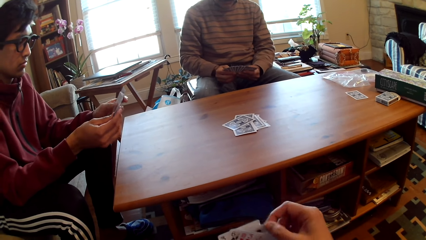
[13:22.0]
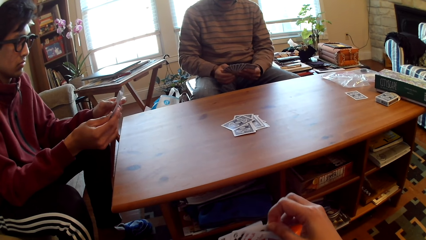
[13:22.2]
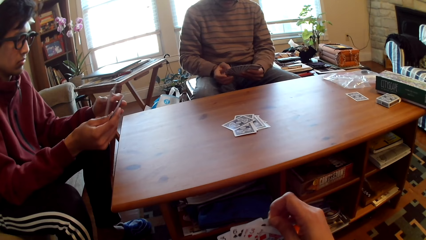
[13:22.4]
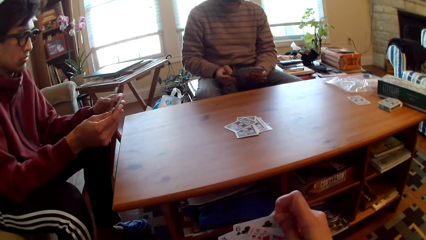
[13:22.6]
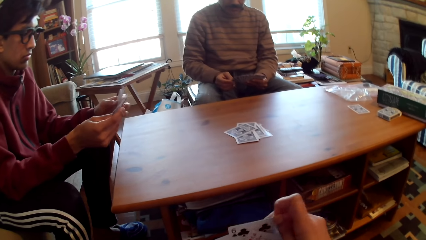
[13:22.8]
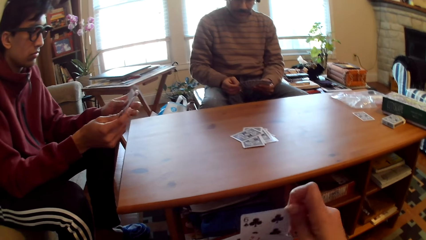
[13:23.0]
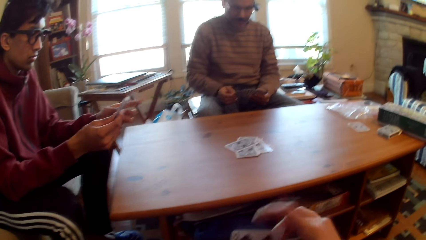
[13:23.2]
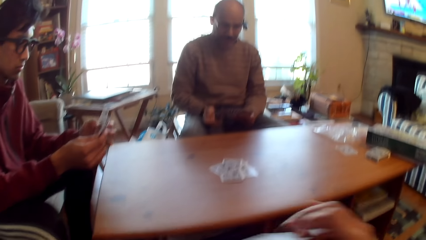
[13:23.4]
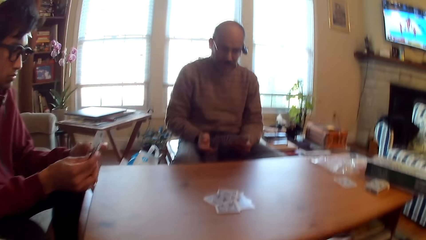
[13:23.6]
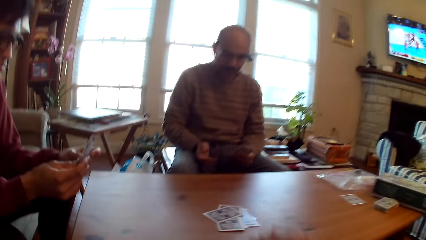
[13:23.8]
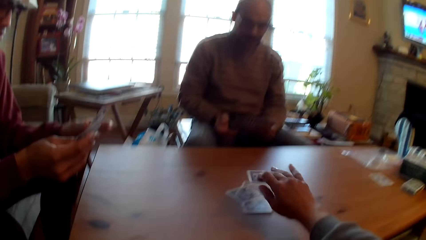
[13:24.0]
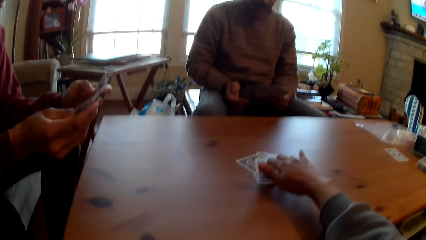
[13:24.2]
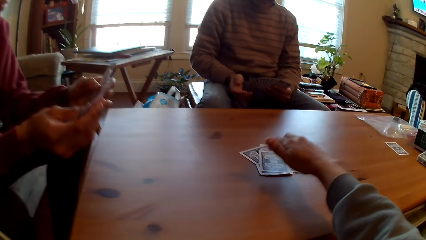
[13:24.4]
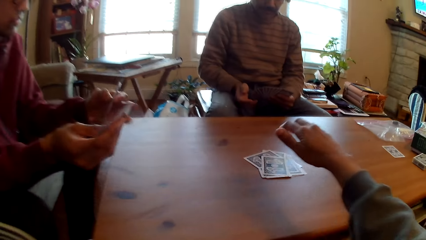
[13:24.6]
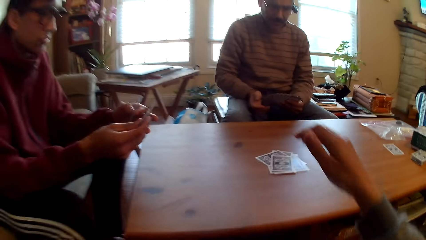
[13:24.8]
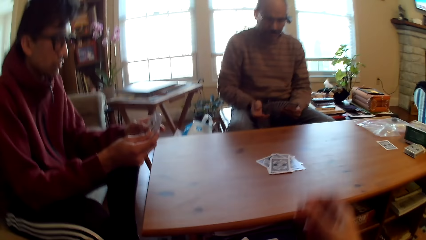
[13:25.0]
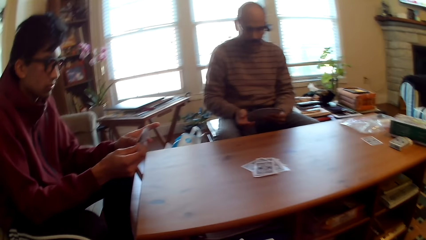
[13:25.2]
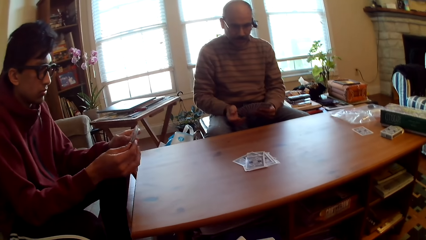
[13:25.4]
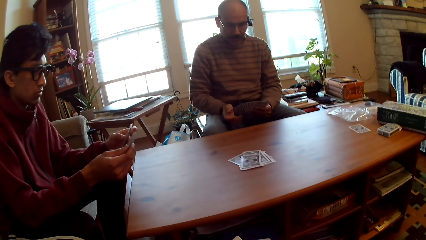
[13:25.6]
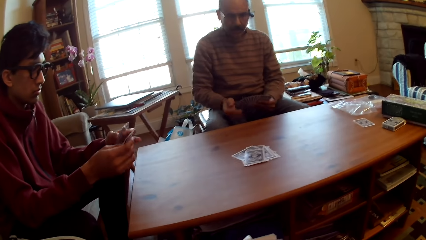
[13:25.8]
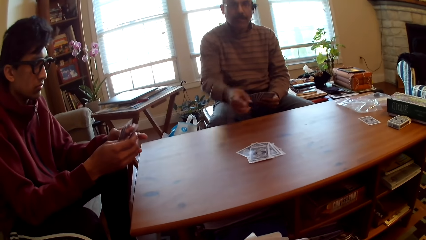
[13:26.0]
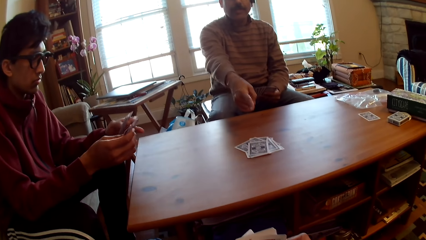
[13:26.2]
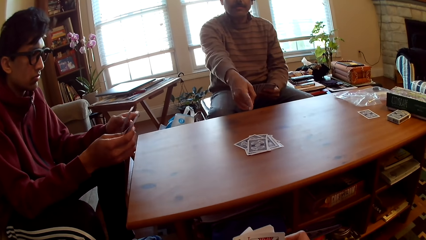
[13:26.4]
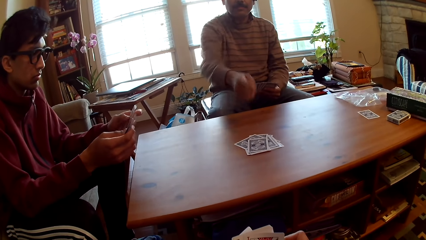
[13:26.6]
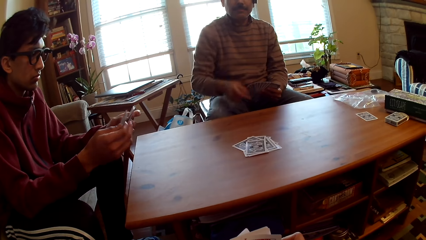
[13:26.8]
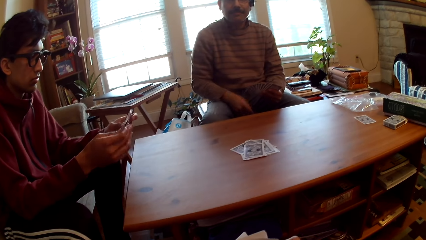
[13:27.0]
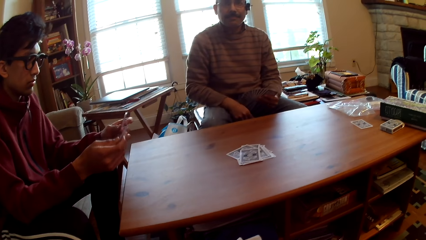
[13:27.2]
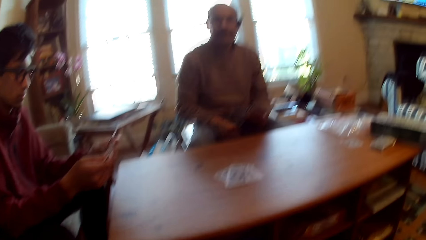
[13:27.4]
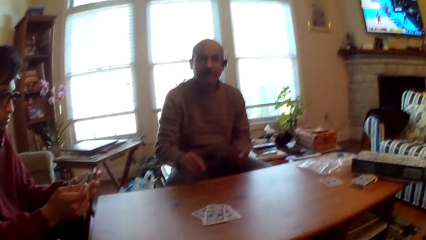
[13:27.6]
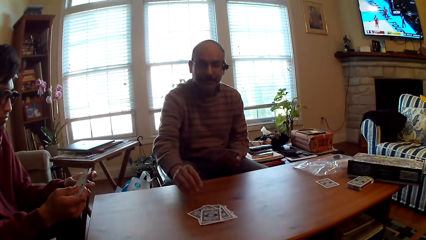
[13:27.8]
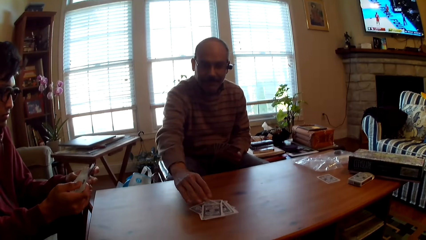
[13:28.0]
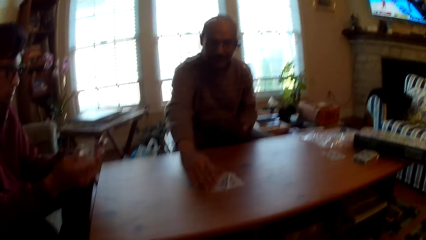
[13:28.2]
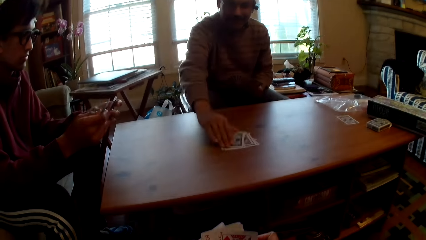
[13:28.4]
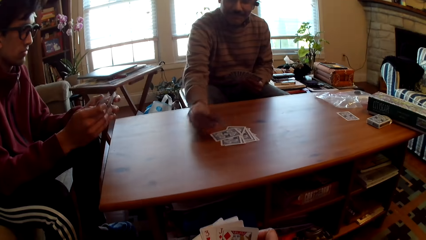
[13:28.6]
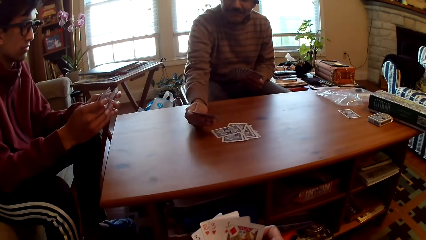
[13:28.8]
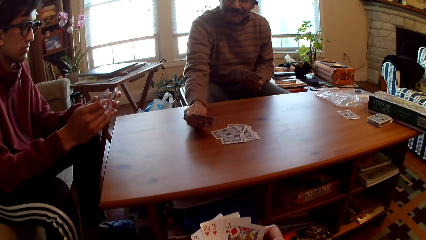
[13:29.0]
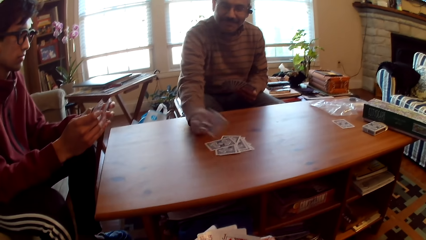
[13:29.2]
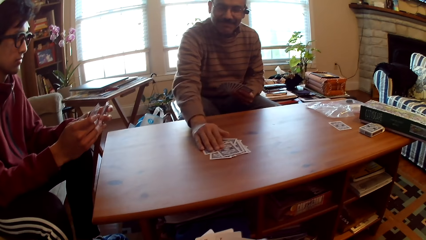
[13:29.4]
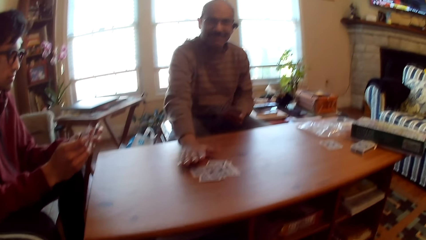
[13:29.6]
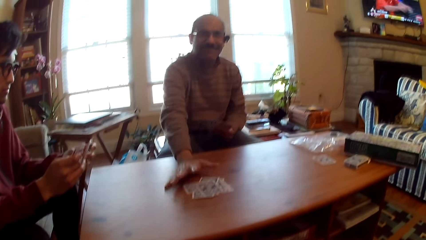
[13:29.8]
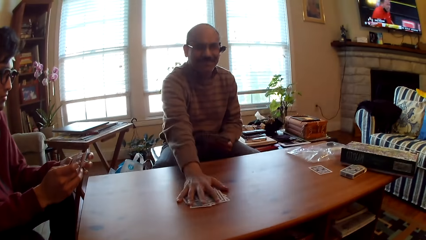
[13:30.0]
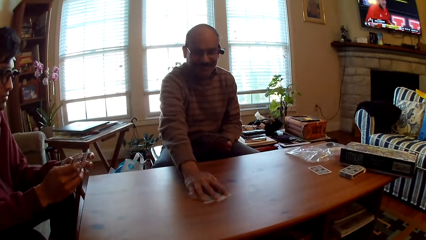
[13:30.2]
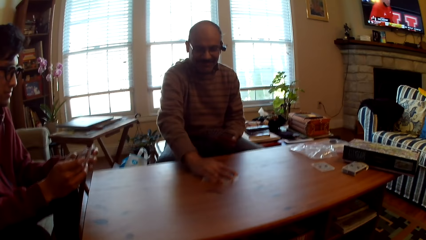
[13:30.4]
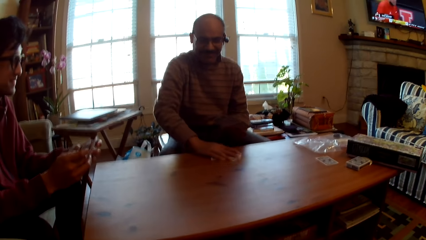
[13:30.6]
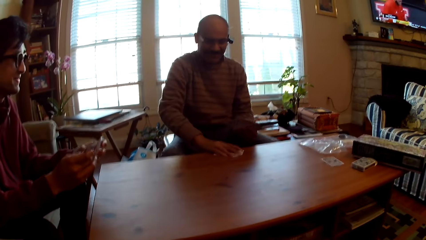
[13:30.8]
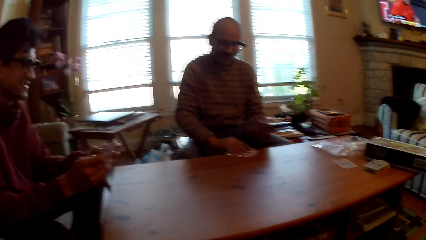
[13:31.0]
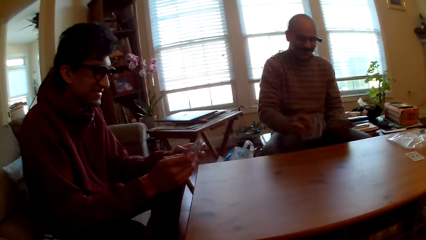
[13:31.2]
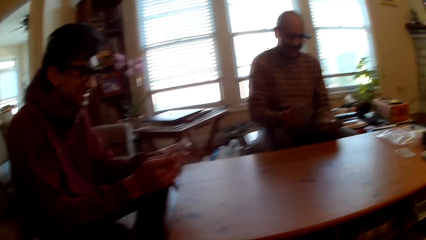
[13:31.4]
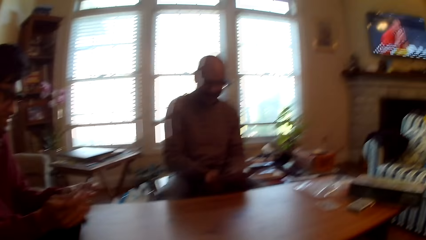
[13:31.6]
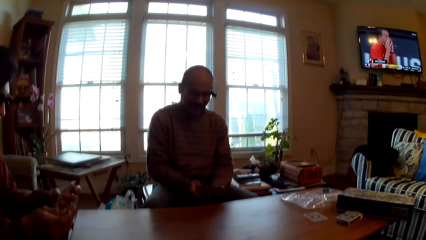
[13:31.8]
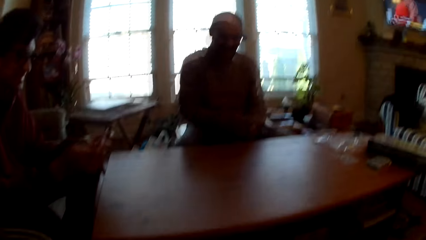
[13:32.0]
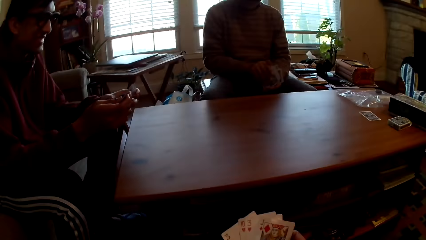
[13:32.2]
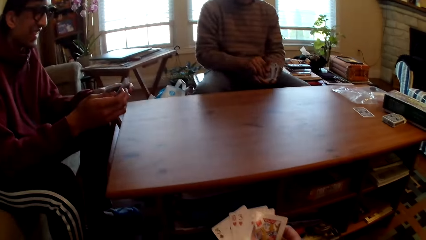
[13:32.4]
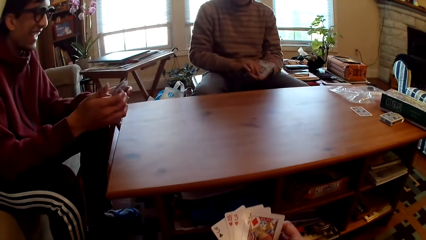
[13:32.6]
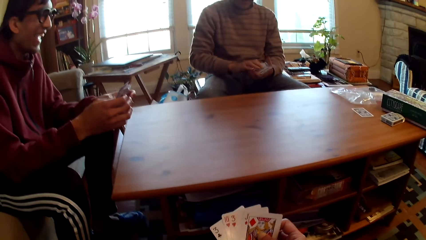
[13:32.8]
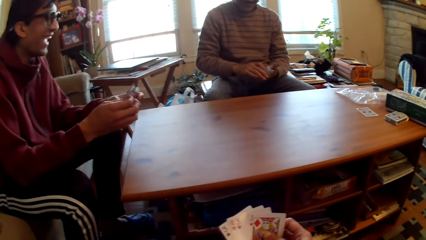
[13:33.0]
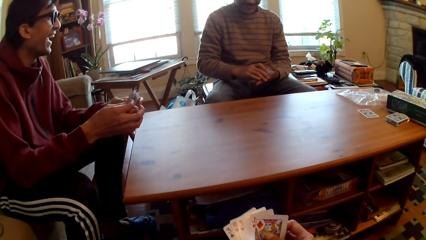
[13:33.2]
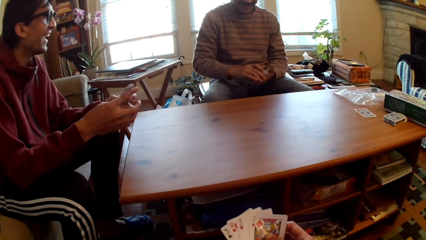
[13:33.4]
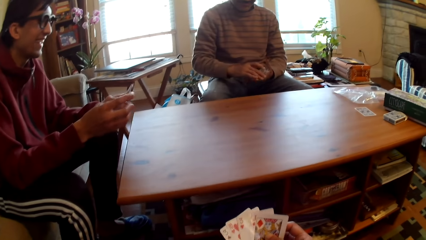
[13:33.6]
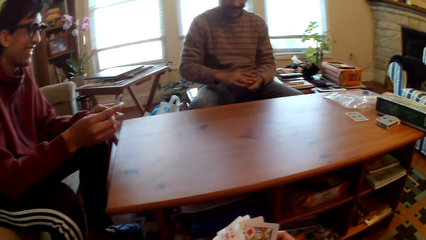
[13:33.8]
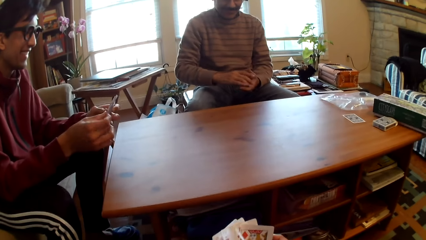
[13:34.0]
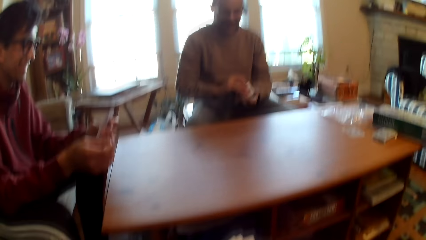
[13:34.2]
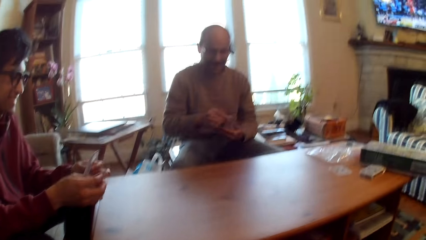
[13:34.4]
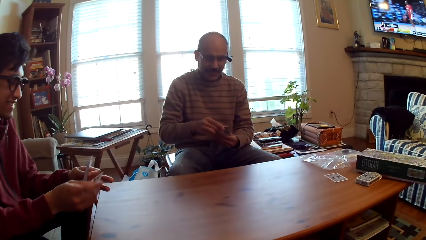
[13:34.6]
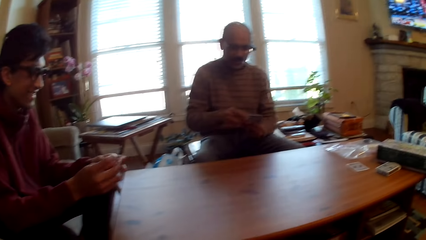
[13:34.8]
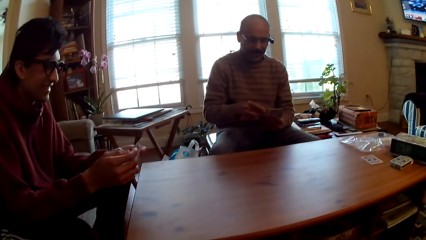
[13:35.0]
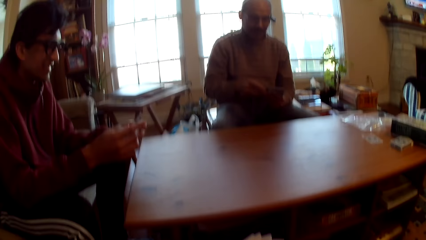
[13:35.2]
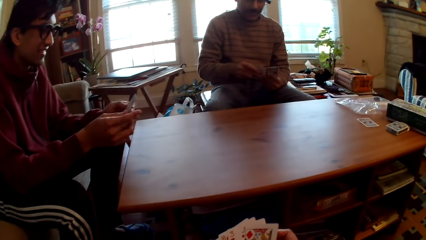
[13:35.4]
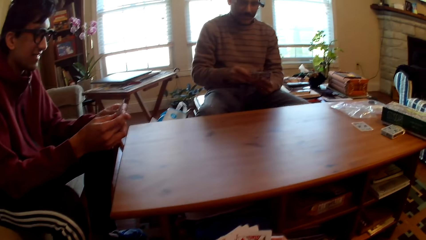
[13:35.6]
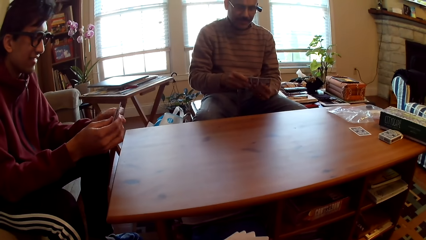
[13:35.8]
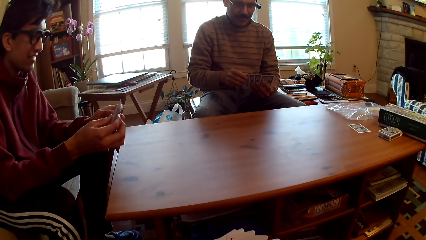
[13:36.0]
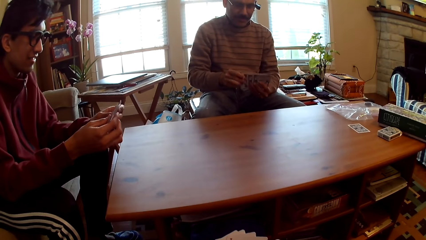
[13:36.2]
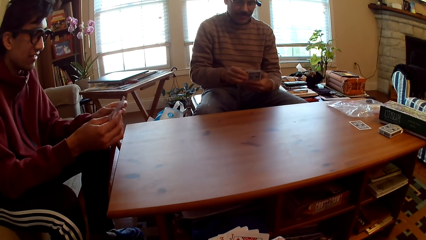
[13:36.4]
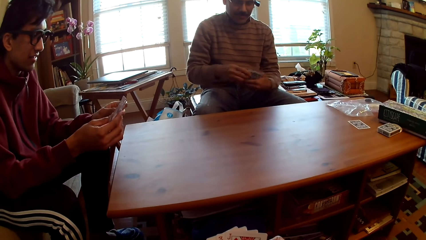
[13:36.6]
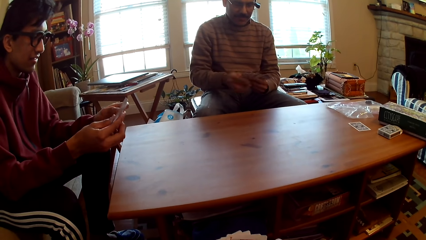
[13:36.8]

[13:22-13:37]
The camera wearer plays poker and puts the card on the table. A man points at the cards, picks a card, looks at the card, drops the card on the table, moves the card, drags the cards and arranges the cards.
